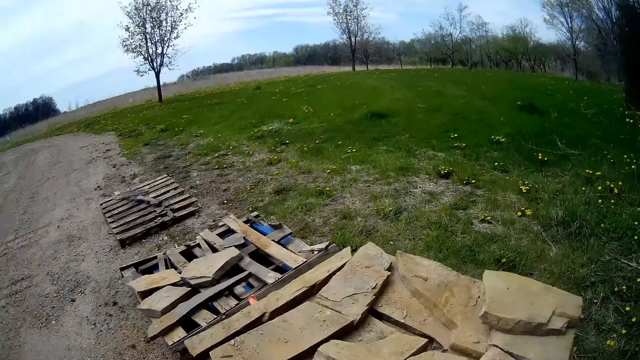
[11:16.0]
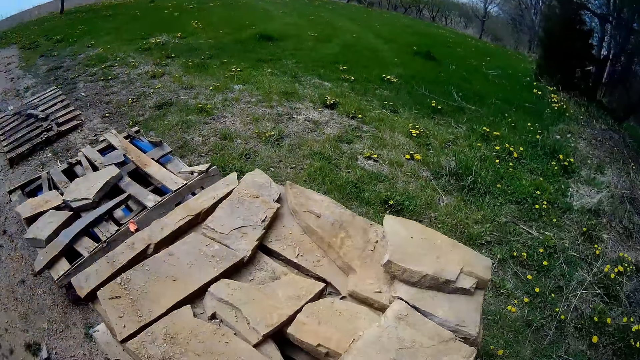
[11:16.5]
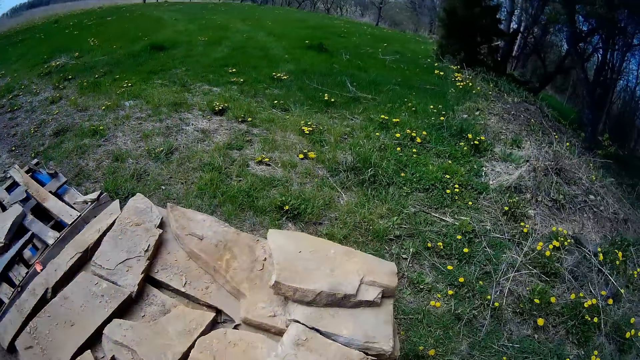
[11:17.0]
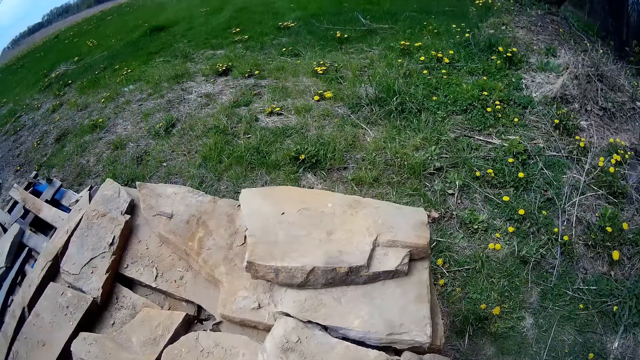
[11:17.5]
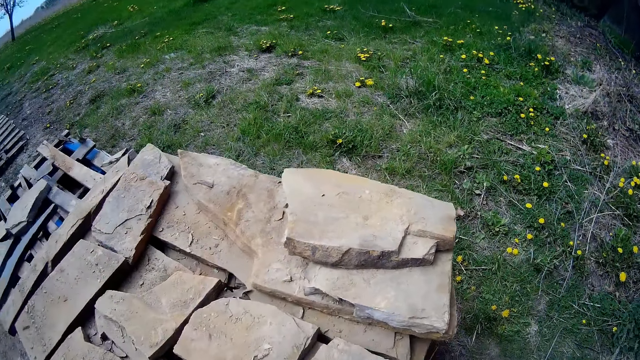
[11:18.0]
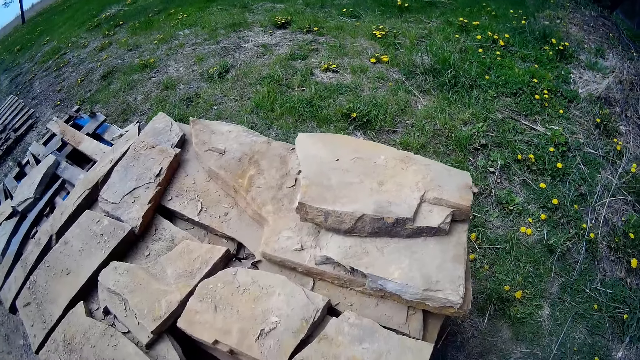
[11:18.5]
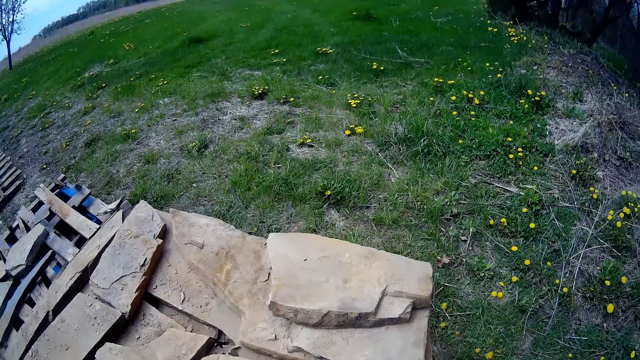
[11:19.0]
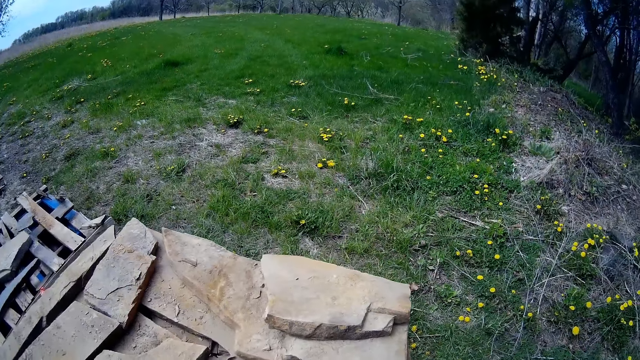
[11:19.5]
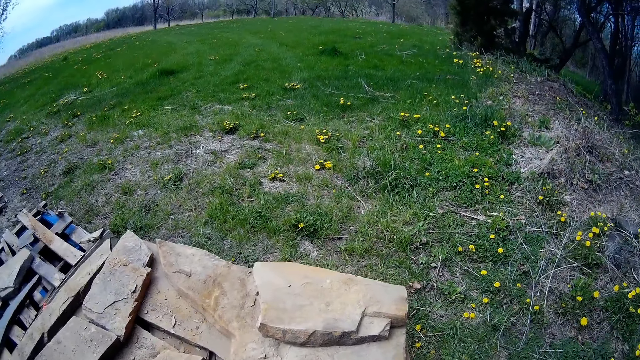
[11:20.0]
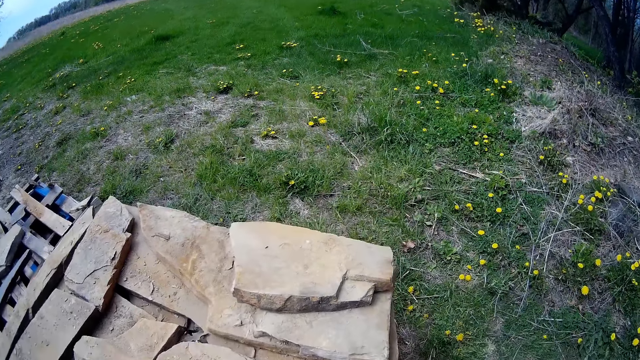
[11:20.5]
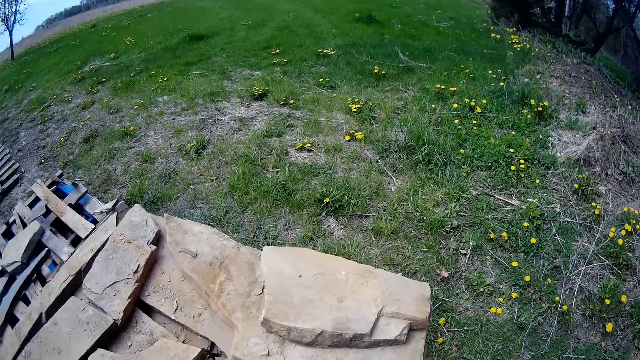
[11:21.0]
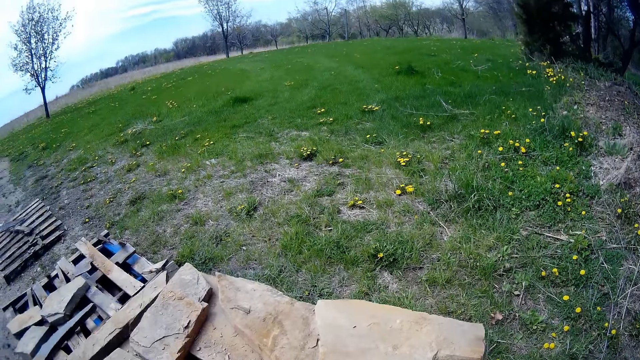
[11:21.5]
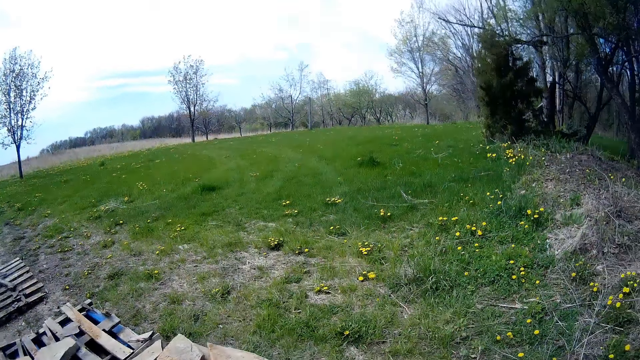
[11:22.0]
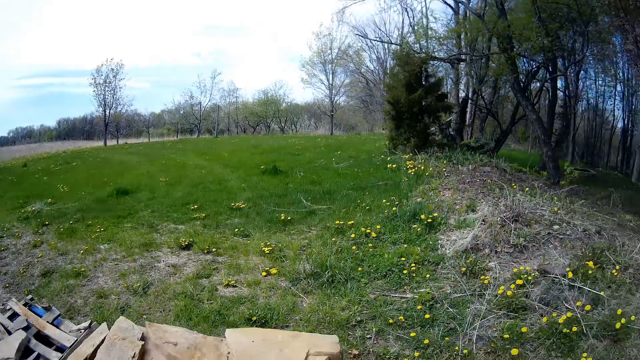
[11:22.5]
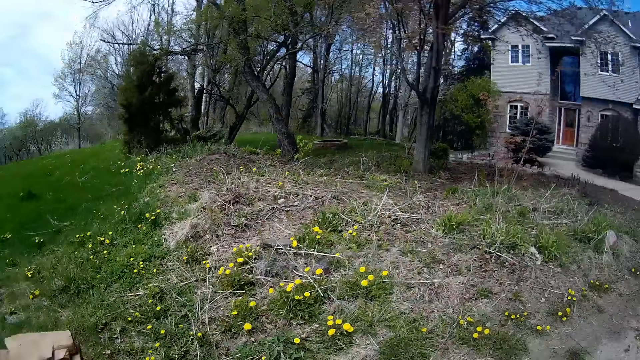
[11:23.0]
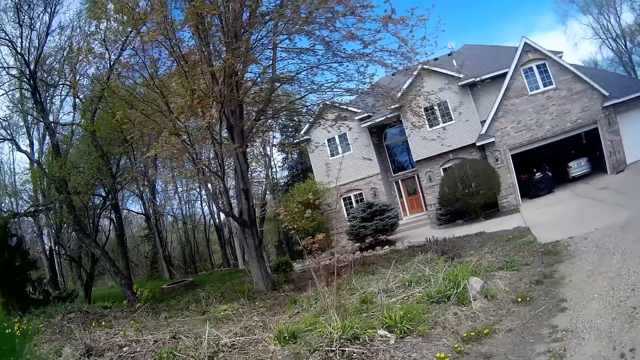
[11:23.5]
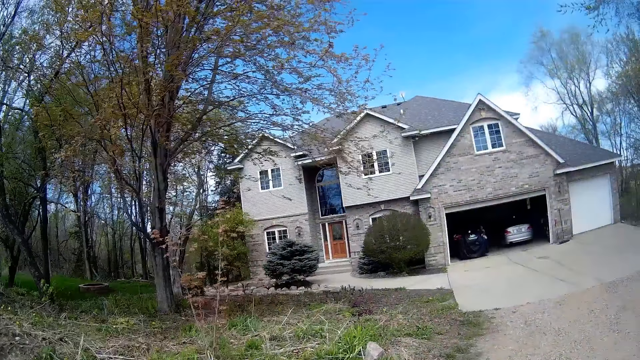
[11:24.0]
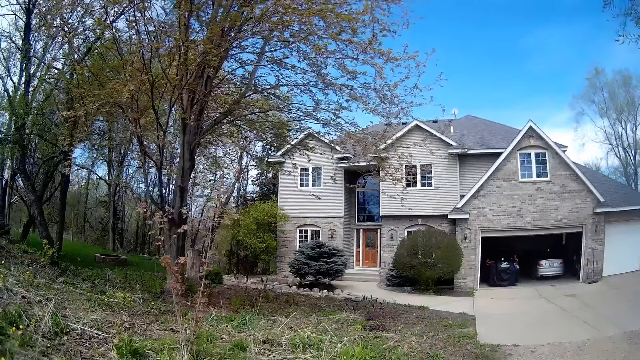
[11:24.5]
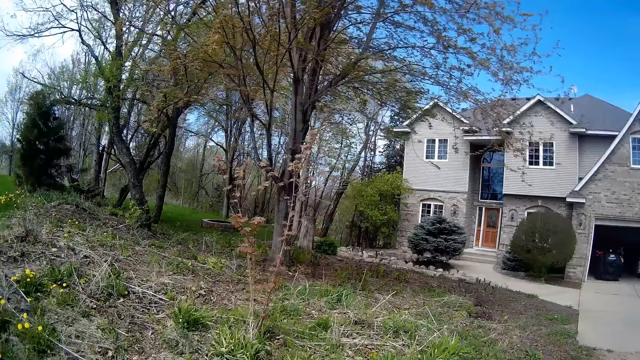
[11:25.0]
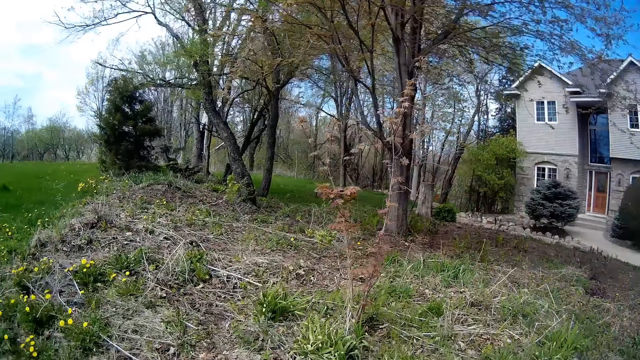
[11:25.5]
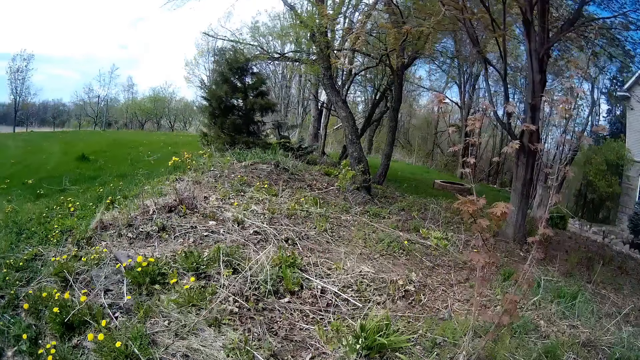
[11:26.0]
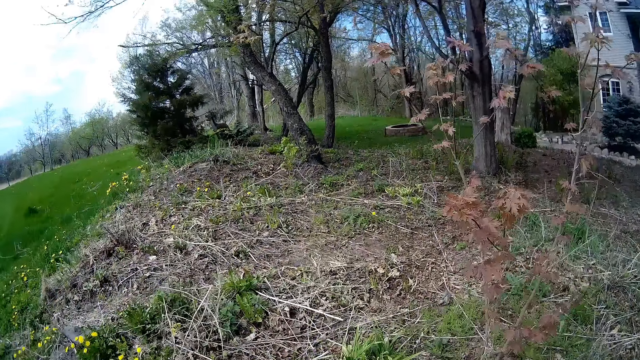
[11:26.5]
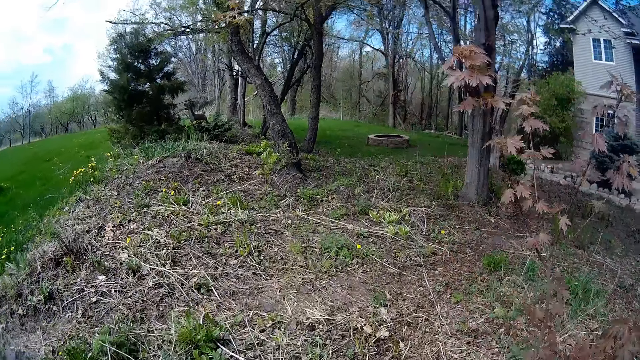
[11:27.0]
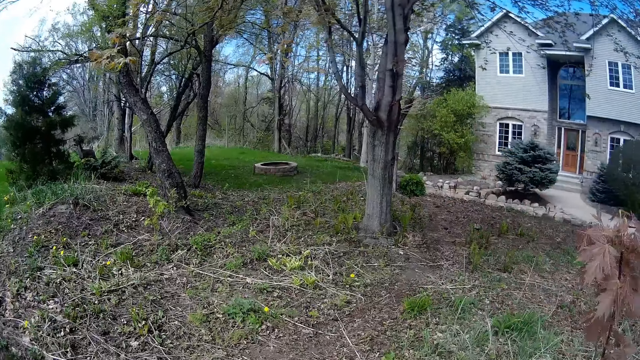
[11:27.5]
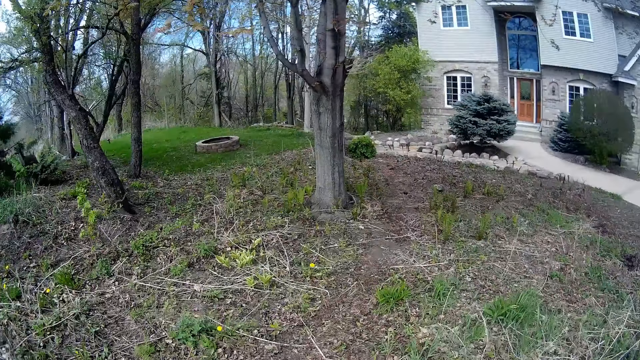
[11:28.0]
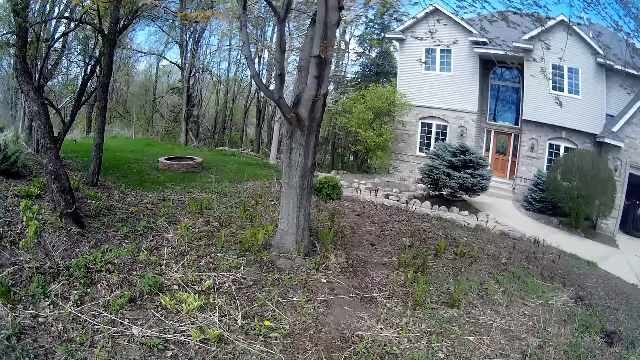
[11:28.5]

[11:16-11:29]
The camera wearer picks a stone from the pile of stones with both hands. They walk to the back of the house with the stone.

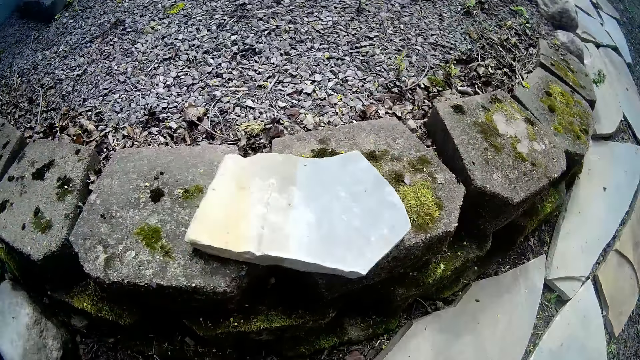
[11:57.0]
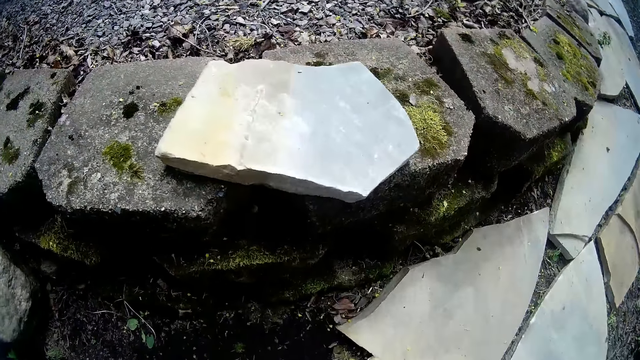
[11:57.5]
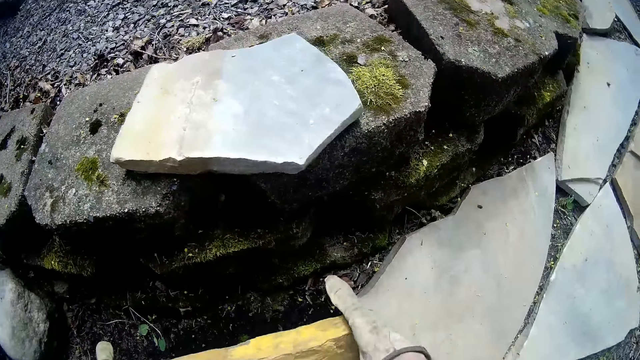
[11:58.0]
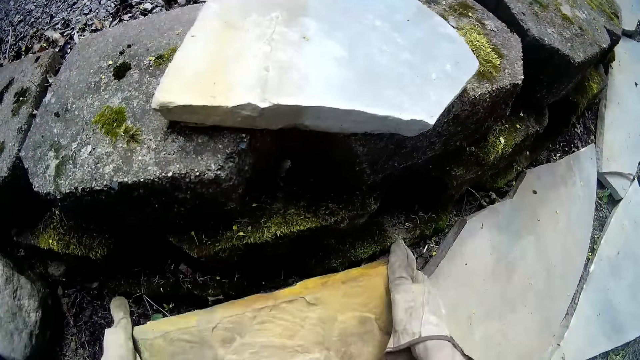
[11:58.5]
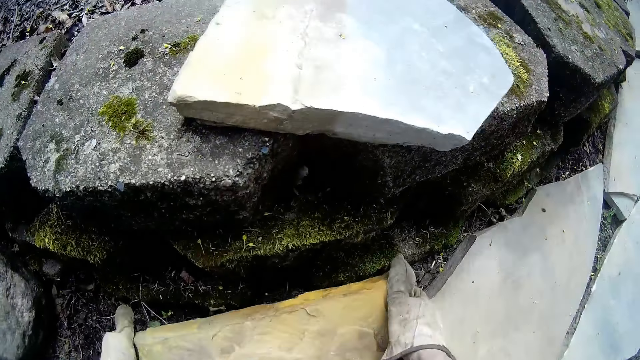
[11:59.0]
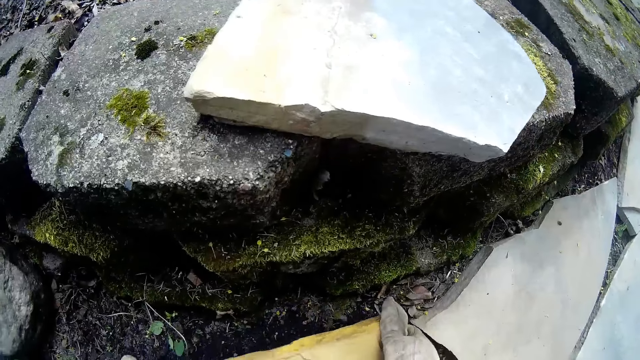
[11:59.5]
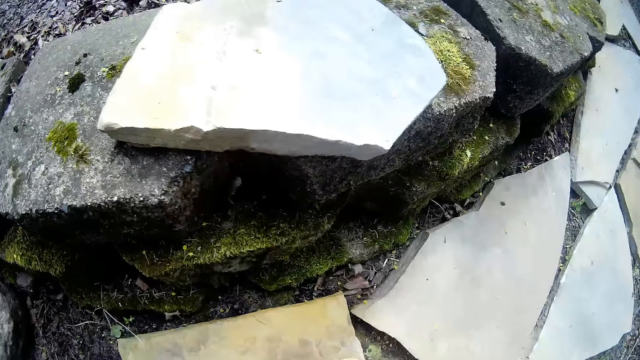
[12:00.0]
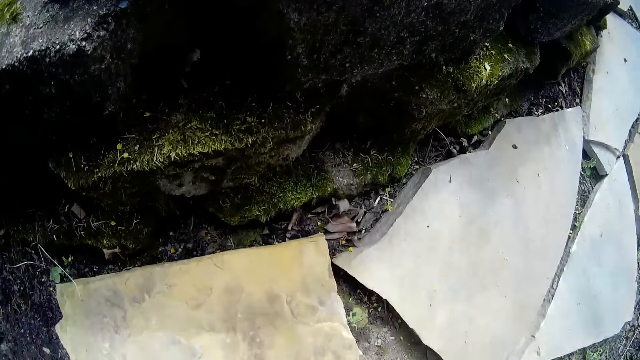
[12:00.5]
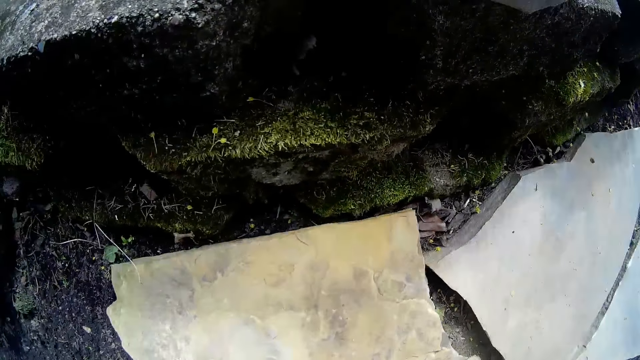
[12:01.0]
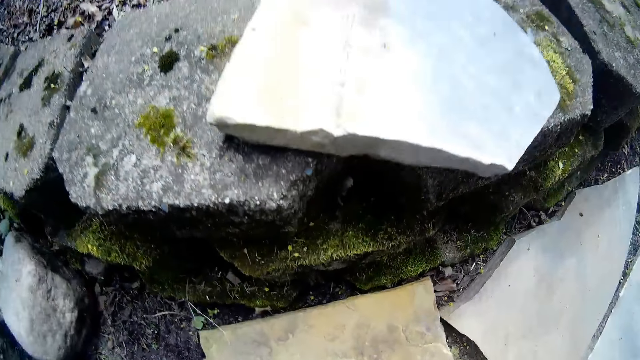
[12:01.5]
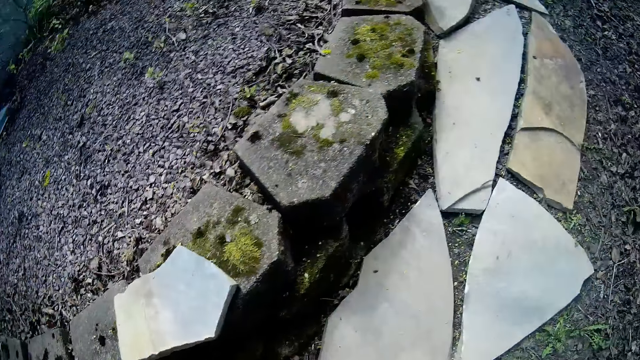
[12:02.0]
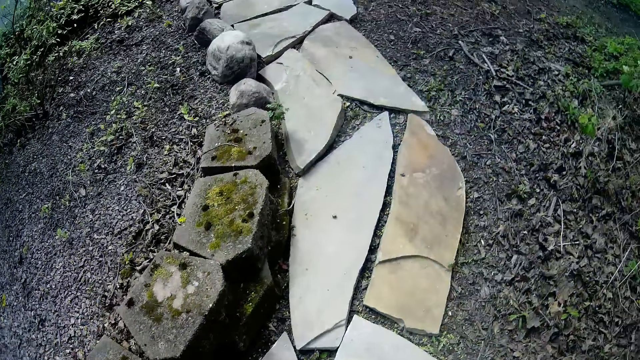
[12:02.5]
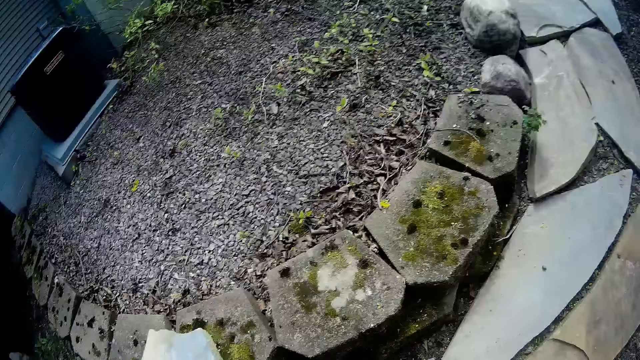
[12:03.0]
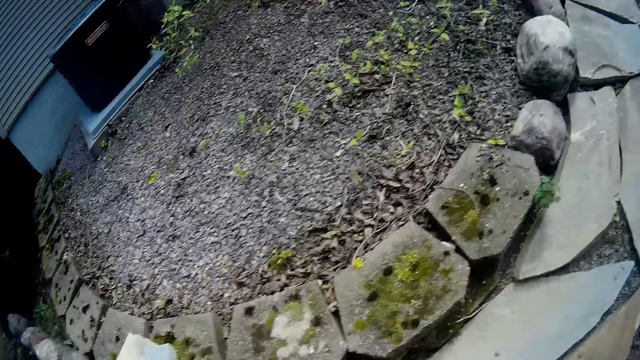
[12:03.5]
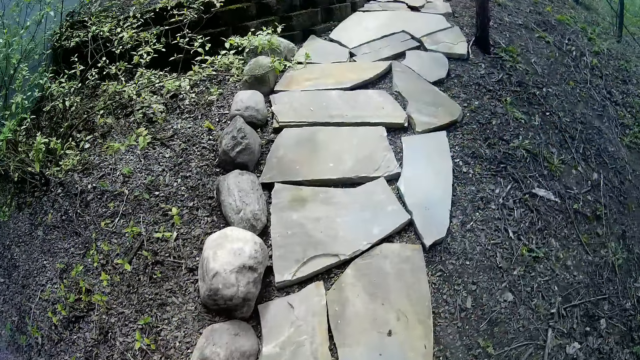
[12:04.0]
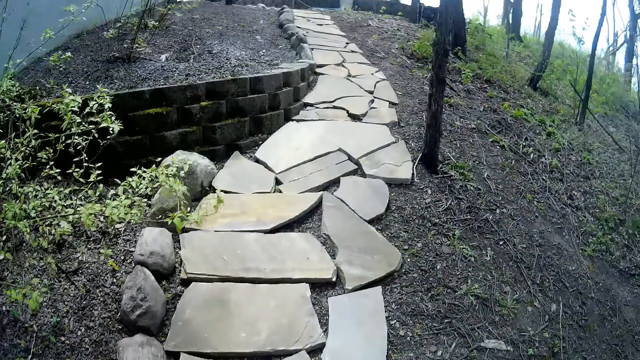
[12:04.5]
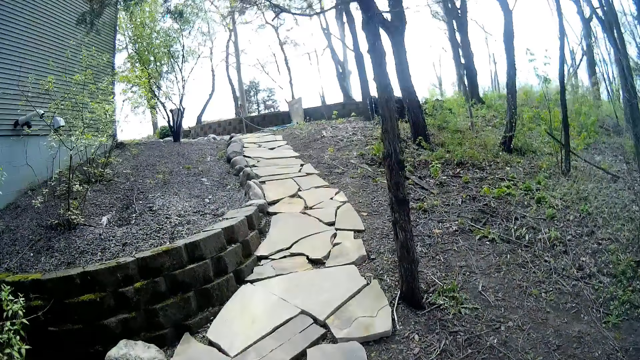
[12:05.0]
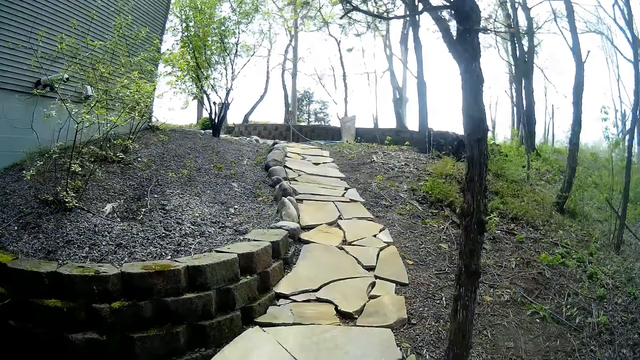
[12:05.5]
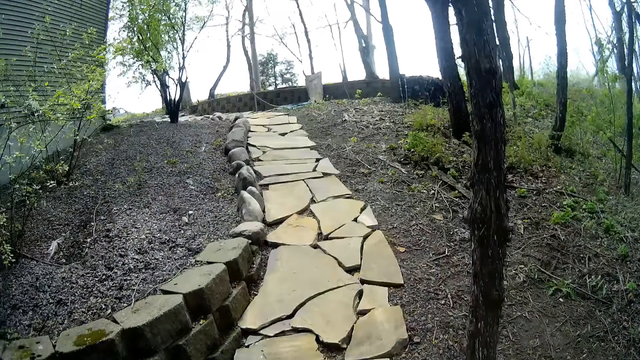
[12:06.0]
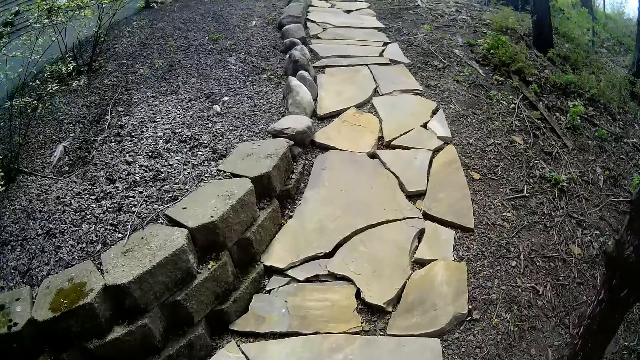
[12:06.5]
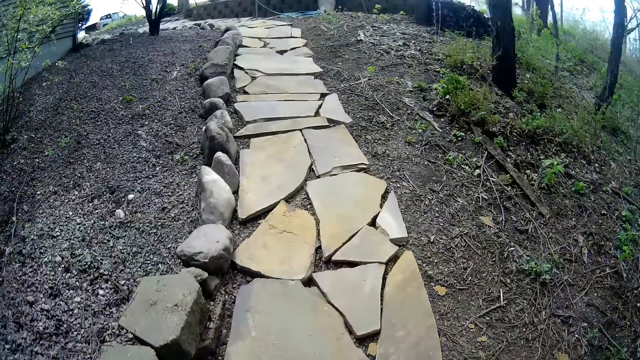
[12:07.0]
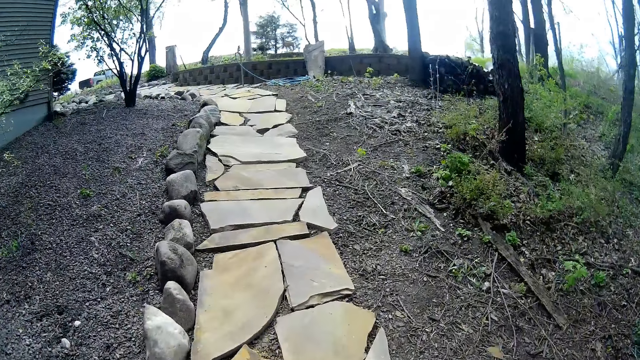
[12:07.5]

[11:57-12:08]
The camera wearer lays the stone on the ground with both hands. They stand. They walk to the pile of stones in the front of the house.
